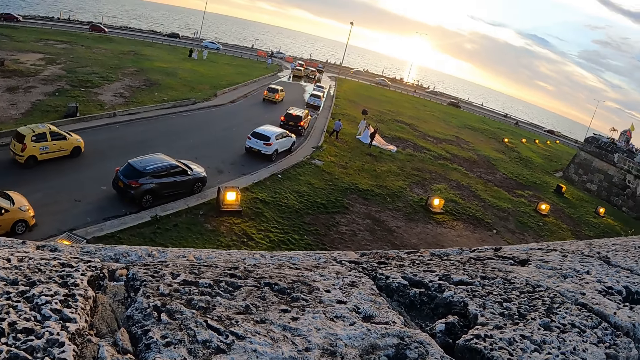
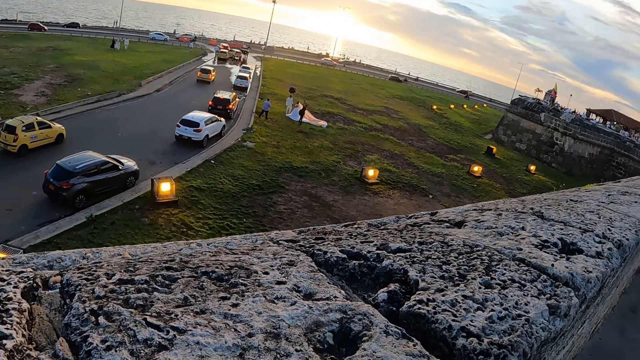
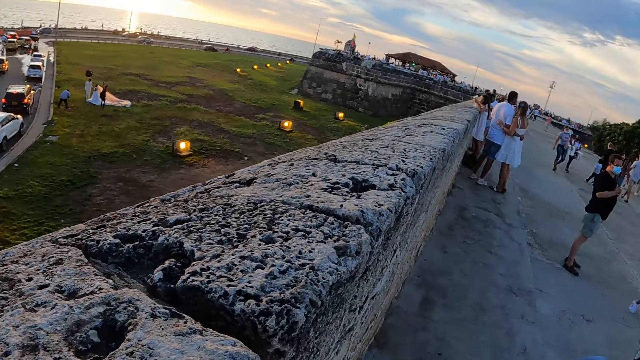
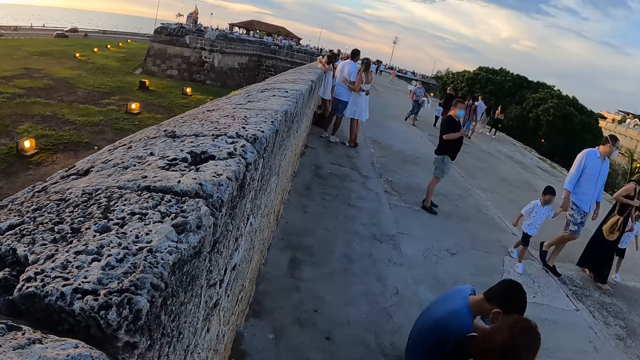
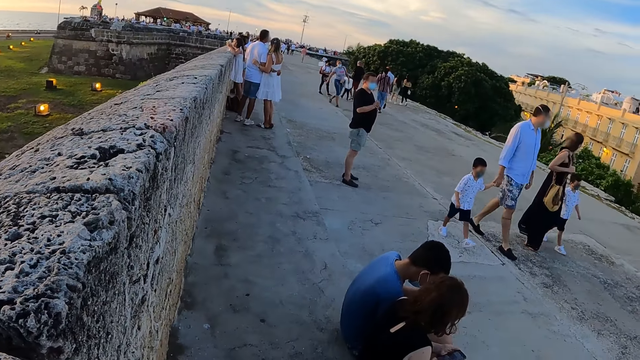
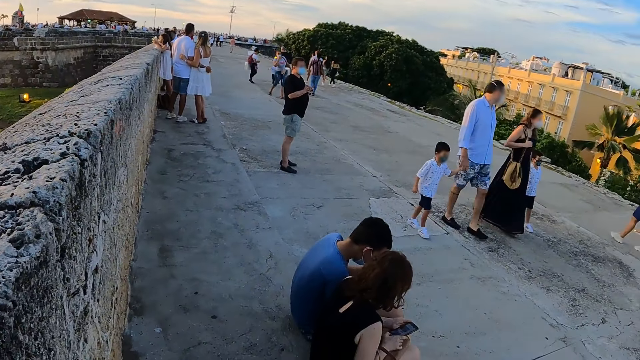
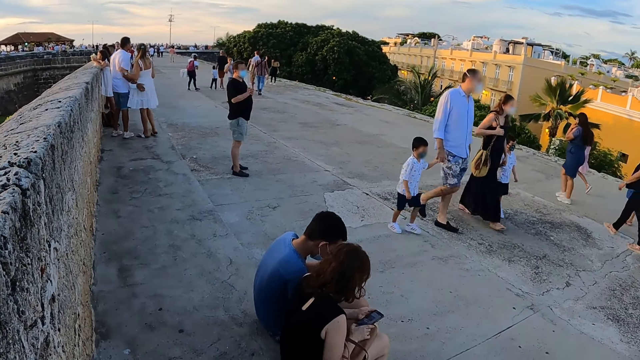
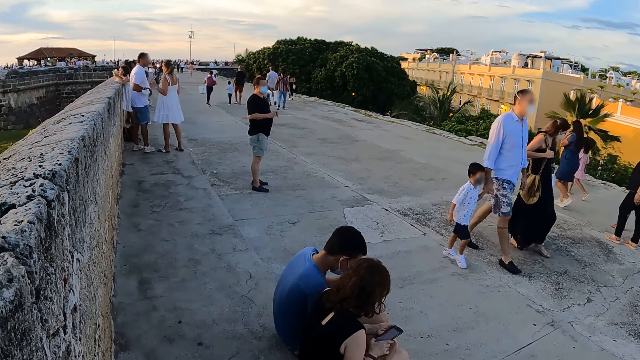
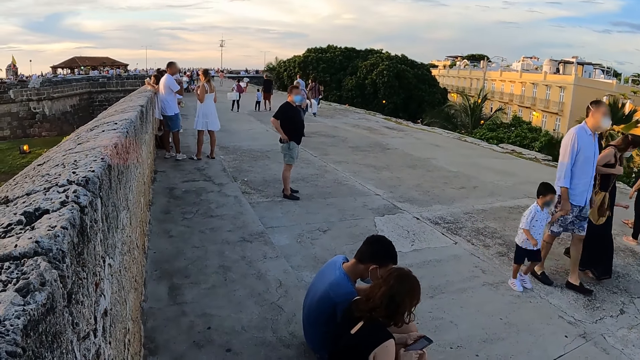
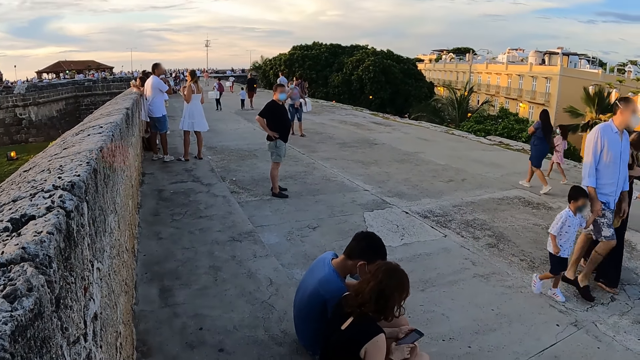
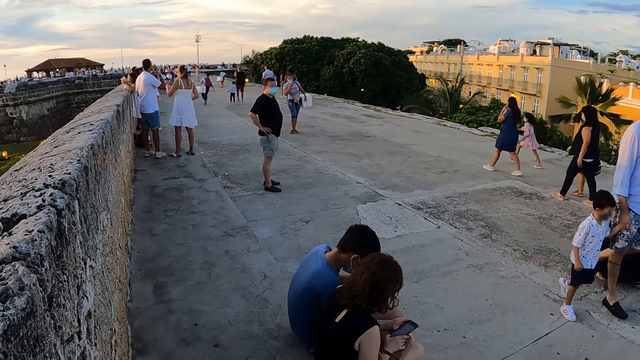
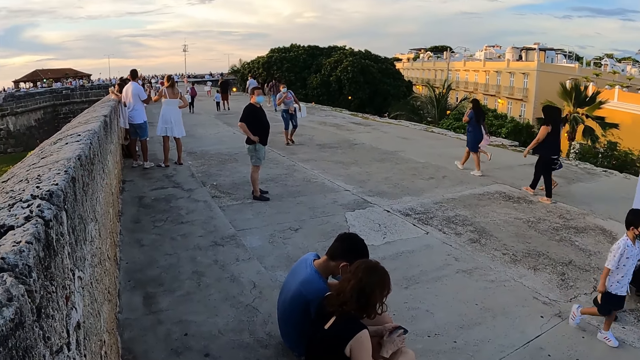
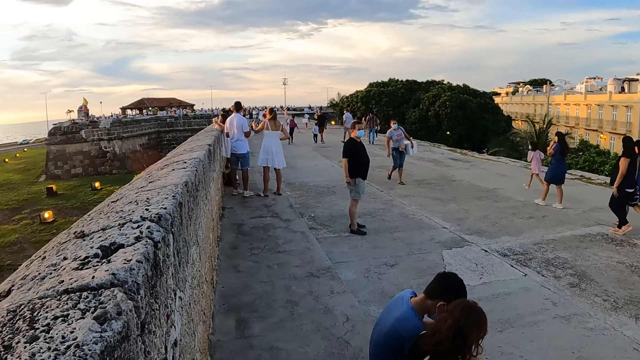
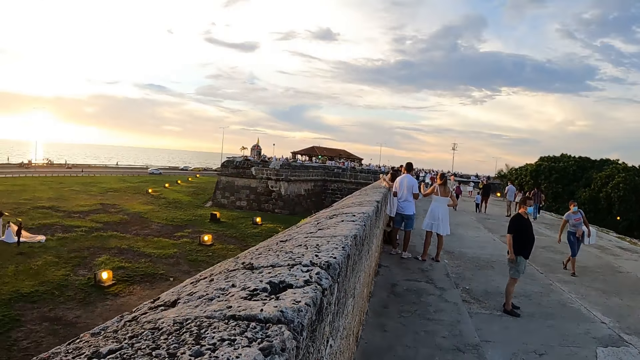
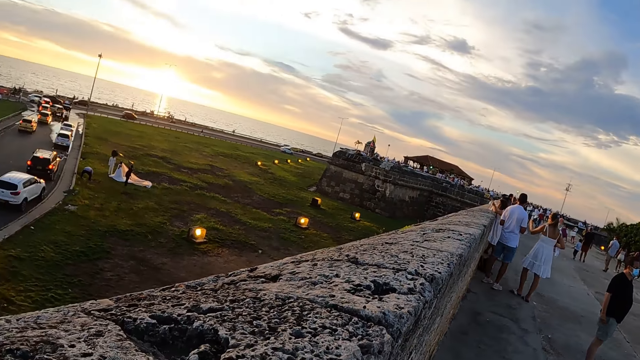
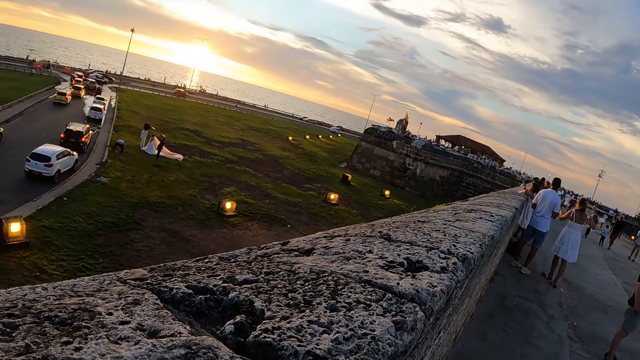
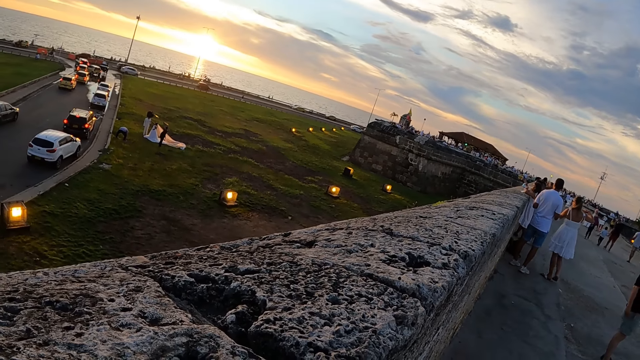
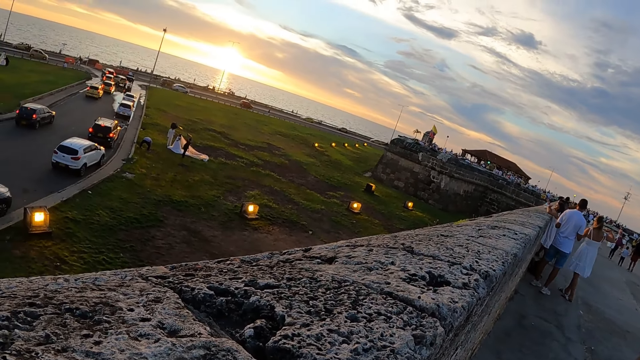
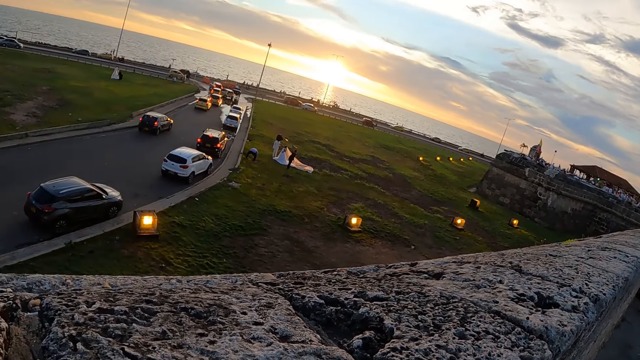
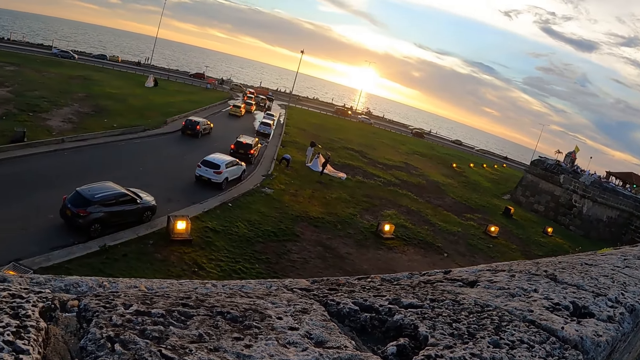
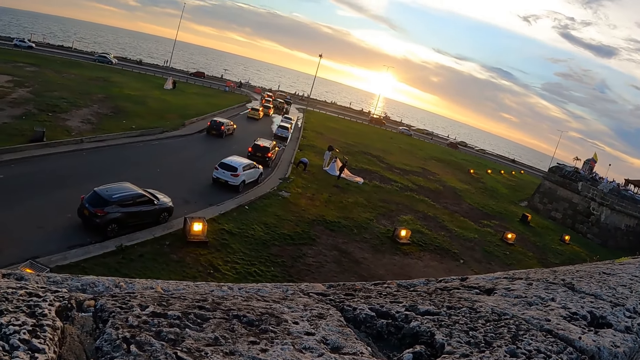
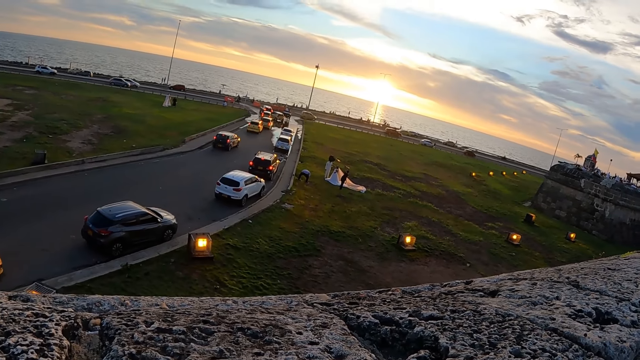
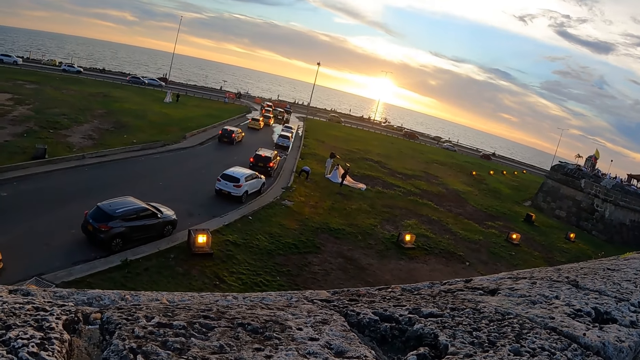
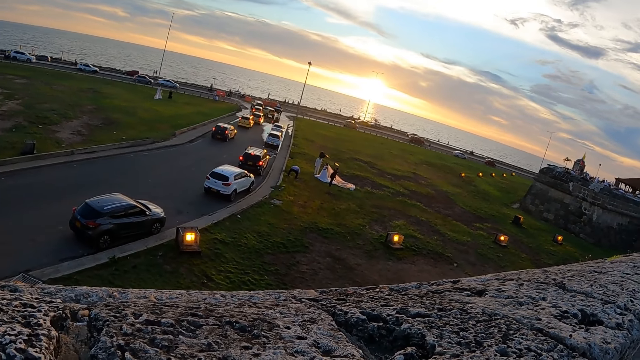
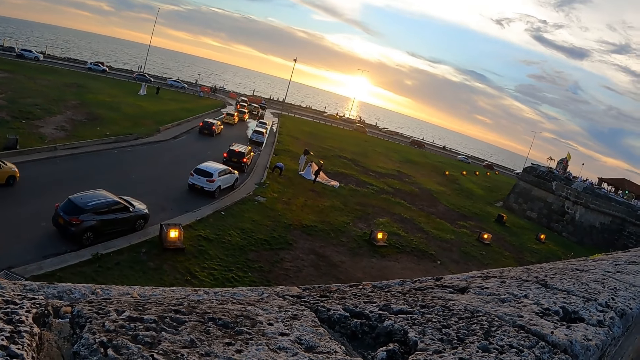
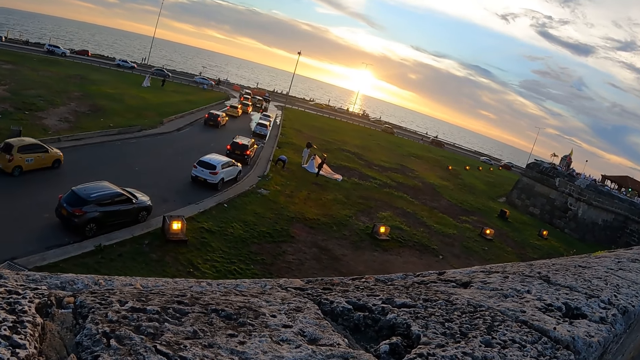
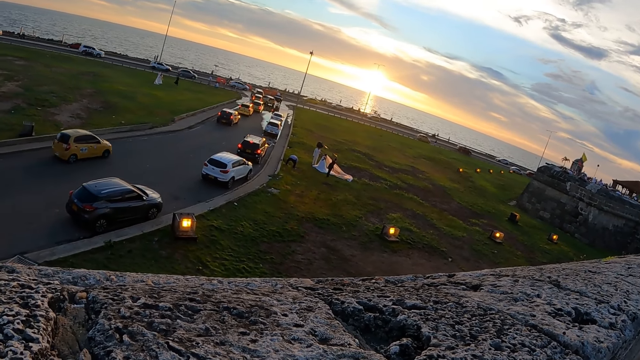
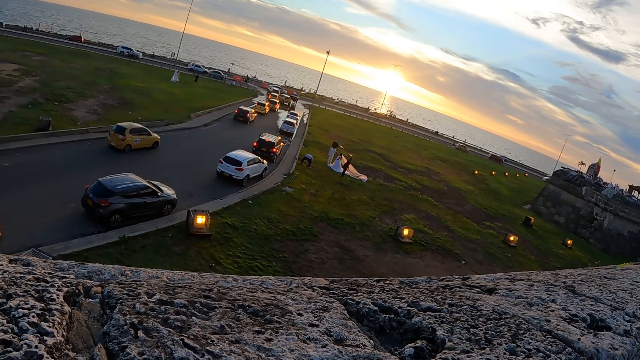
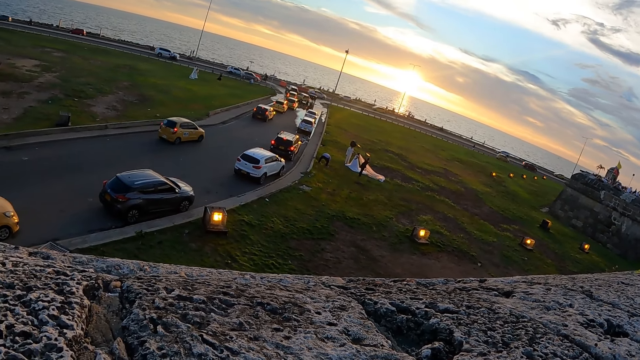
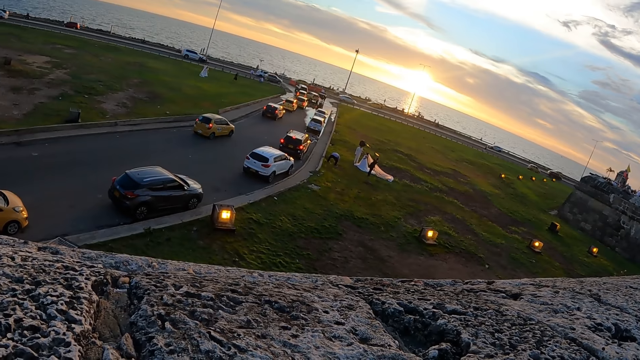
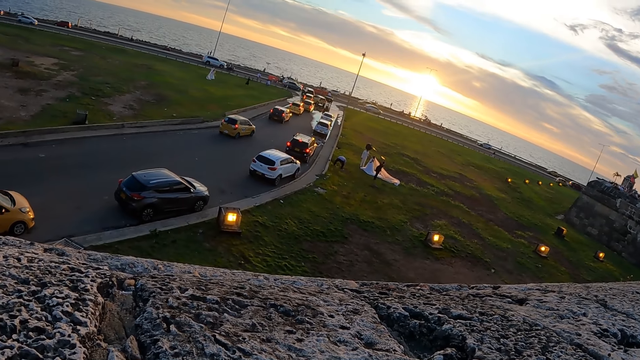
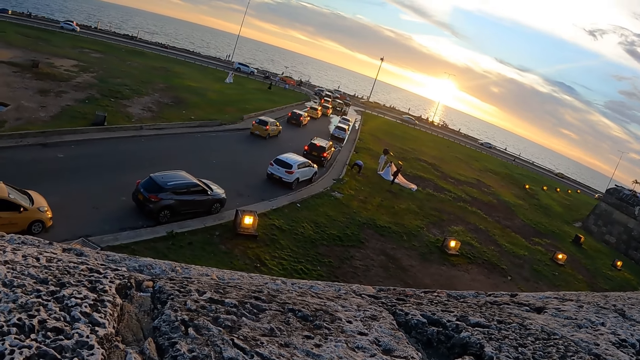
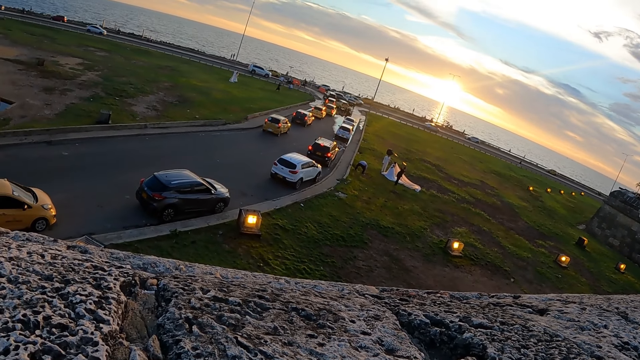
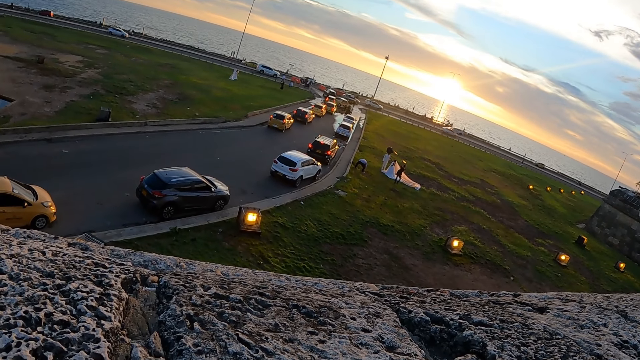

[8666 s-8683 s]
The camera wearer looks around. A person uses the phone. Another person sits down with the phone. The first person puts the phone in the pocket. A third person moves the hand from a fourth person. A fifth person runs on the road. The fourth person walks with the third person. The camera wearer looks down the bridge. Another person picks something on the grass.

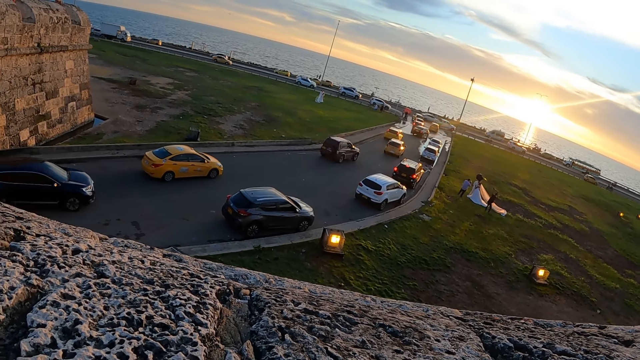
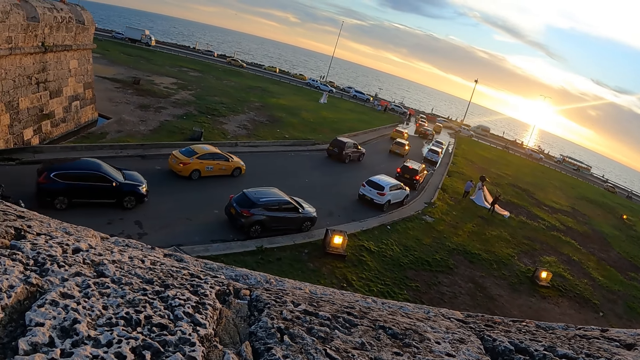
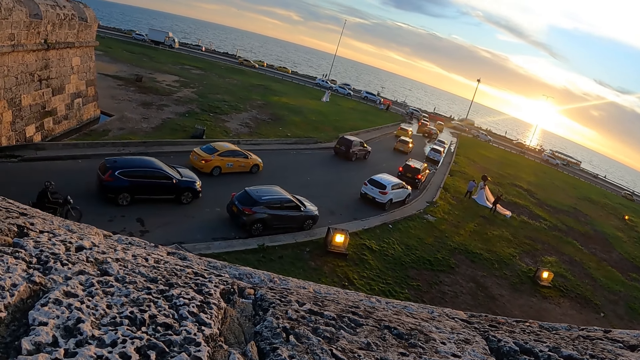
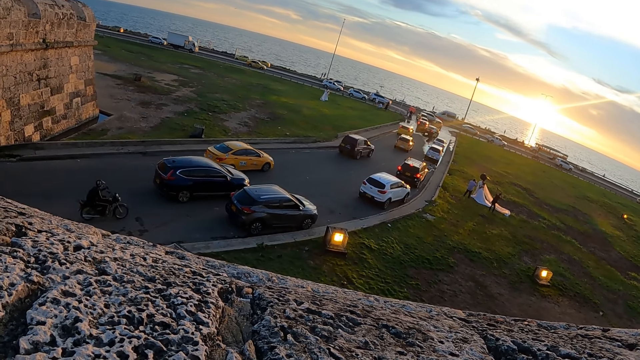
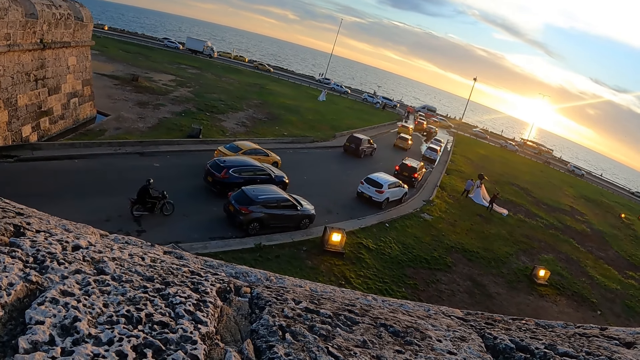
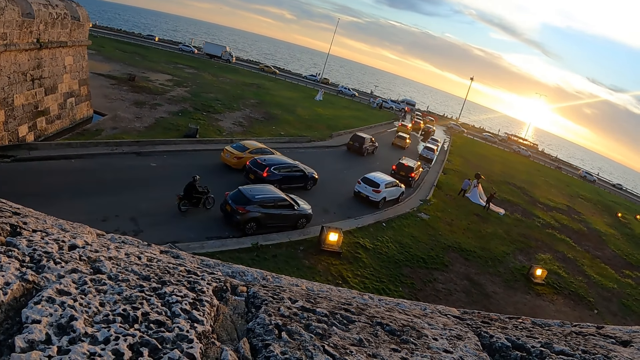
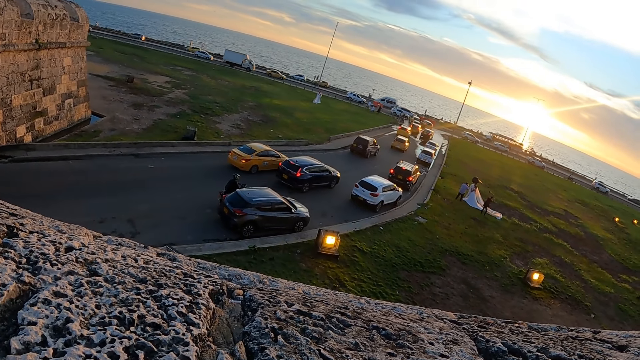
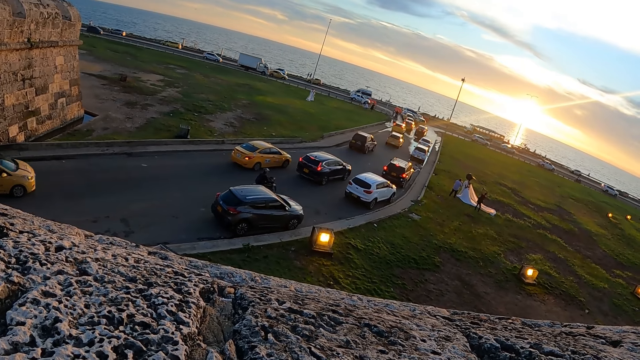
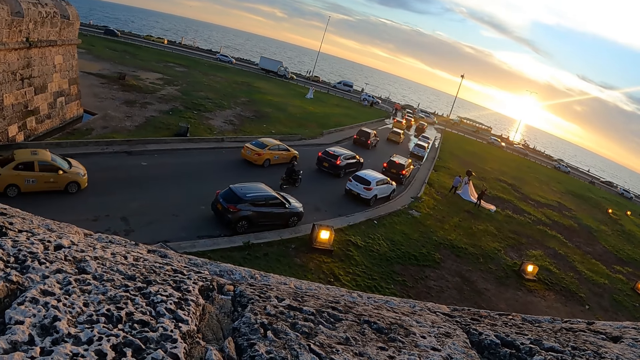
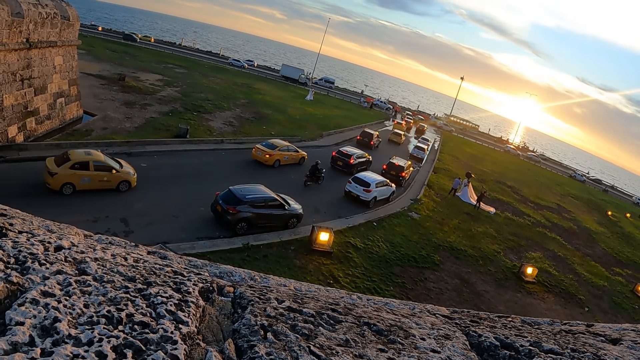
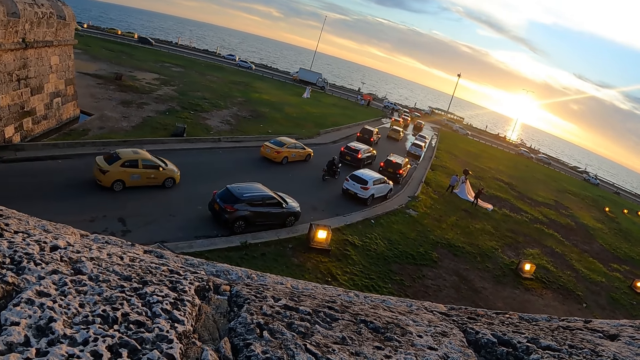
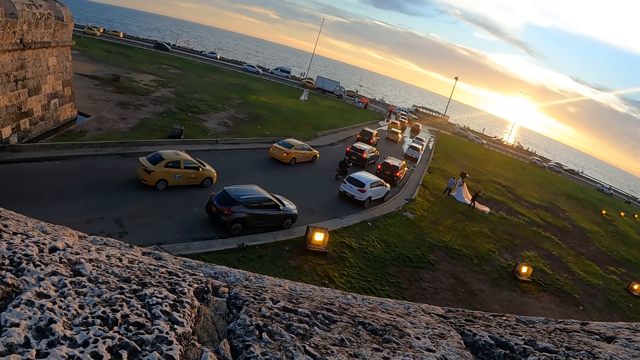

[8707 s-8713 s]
A person rides the motorcycle.
